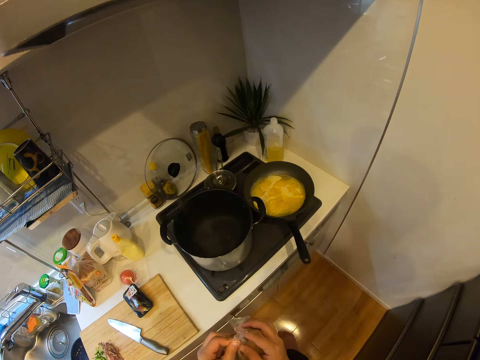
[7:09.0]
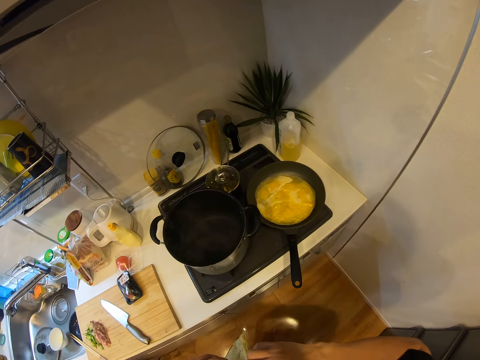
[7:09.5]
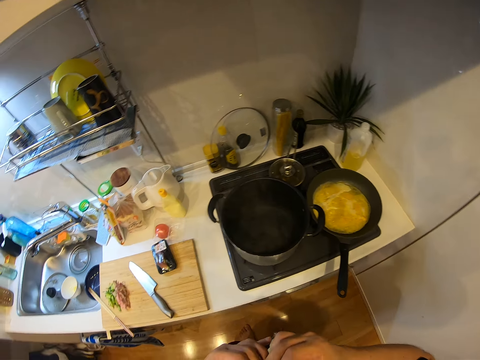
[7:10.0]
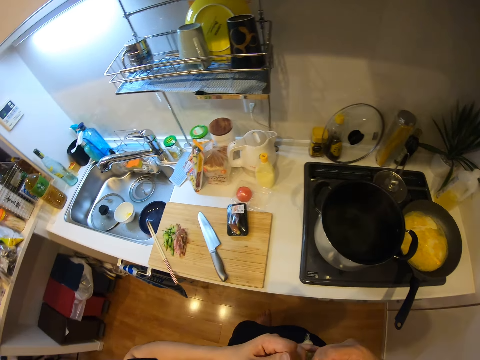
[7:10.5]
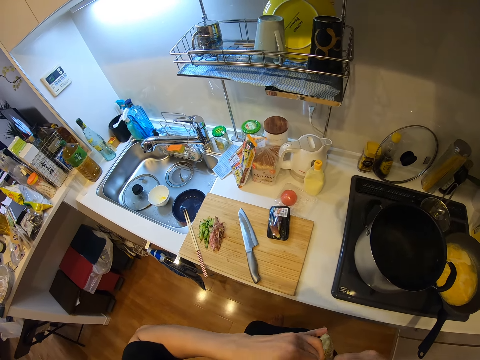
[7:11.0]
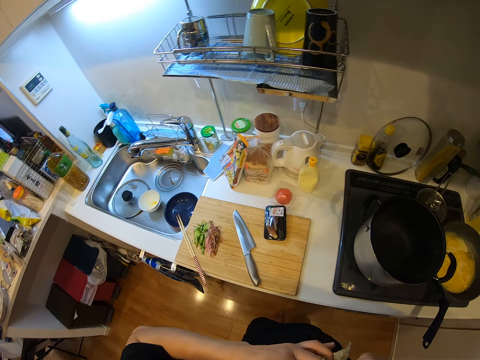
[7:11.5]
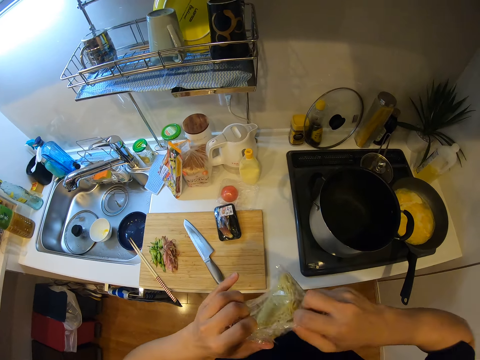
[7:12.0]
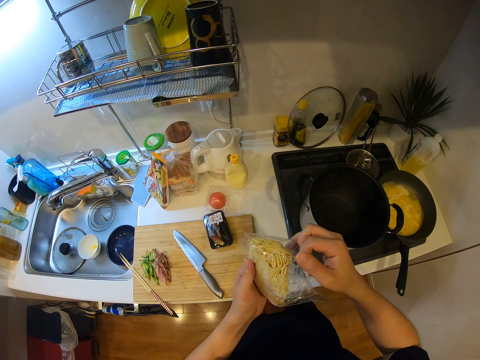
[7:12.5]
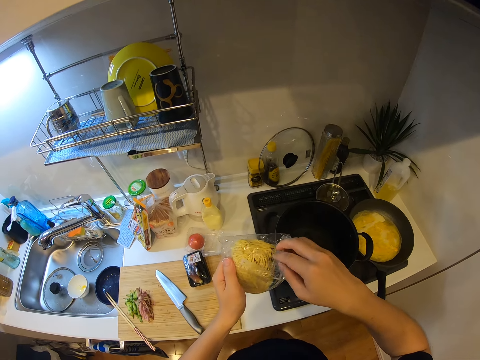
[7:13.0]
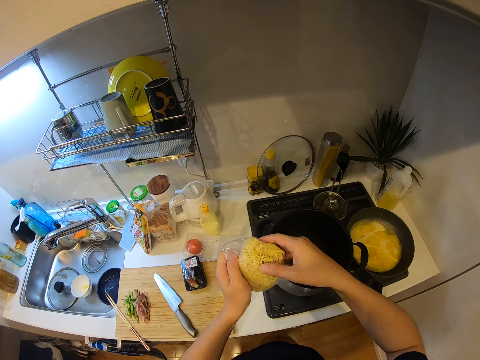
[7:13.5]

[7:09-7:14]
The camera wearer opens the nylon with her hands. She removes the spaghettis in the plastic paper.

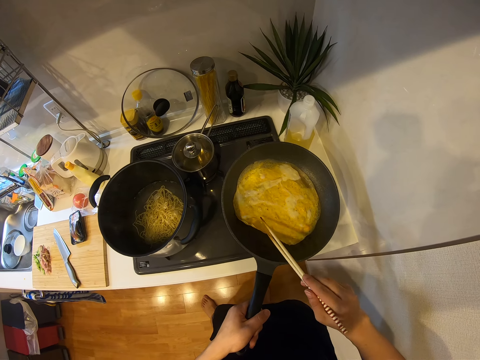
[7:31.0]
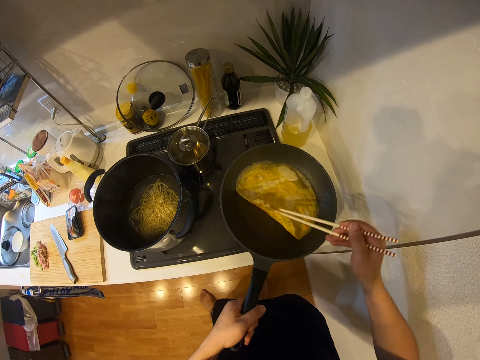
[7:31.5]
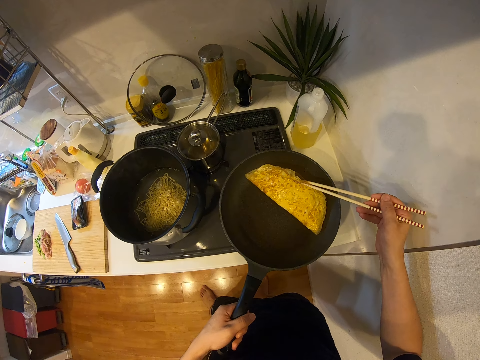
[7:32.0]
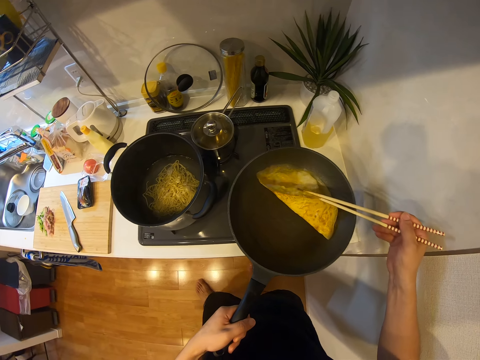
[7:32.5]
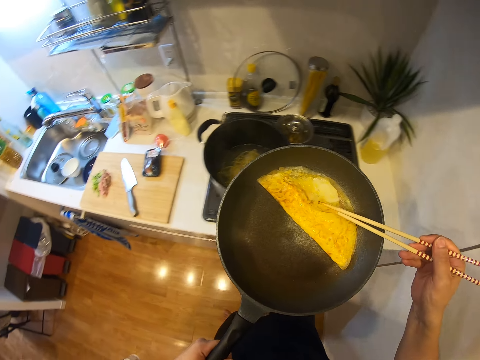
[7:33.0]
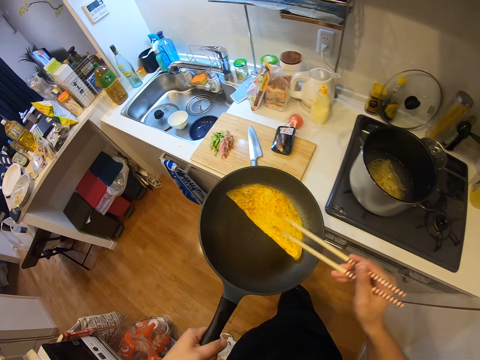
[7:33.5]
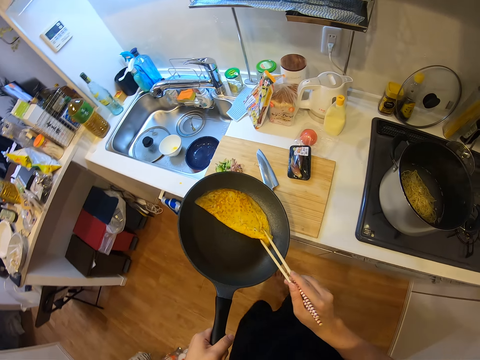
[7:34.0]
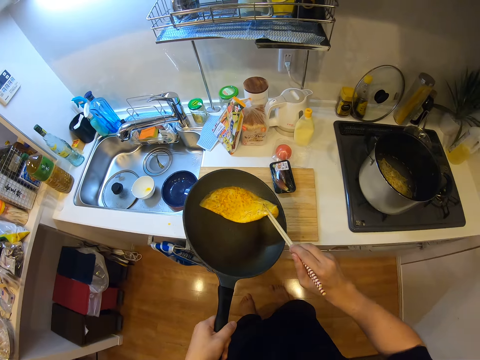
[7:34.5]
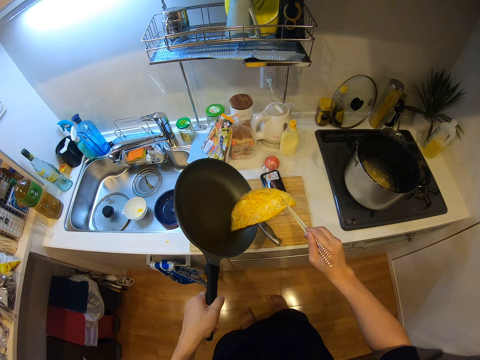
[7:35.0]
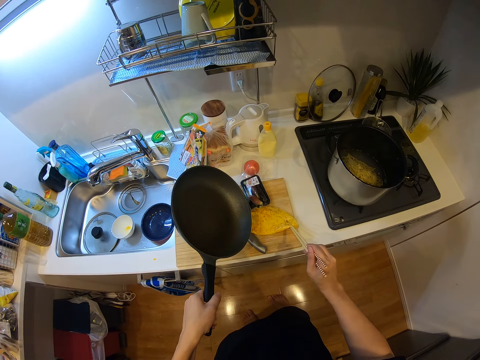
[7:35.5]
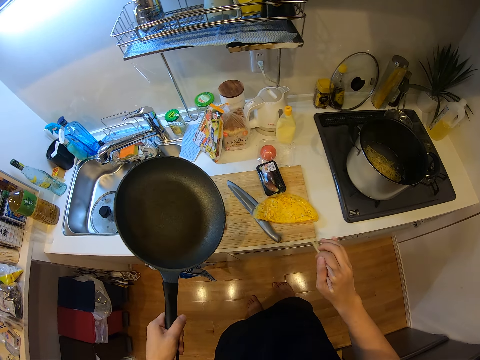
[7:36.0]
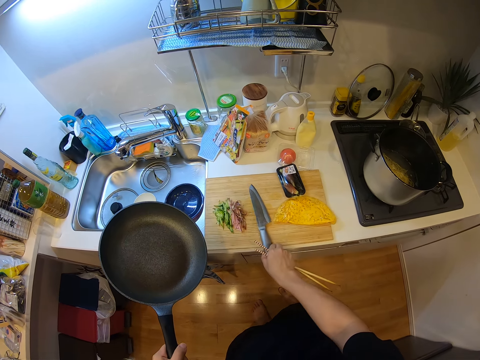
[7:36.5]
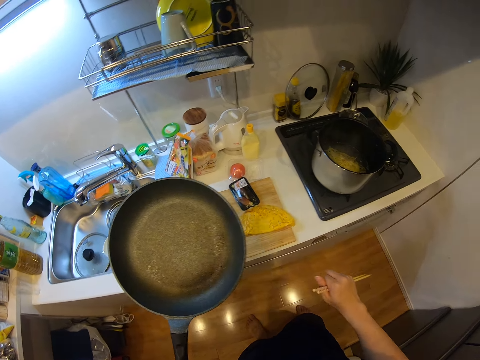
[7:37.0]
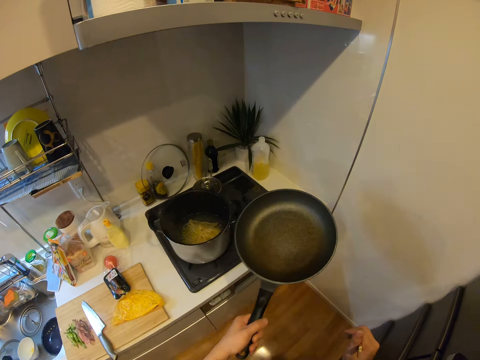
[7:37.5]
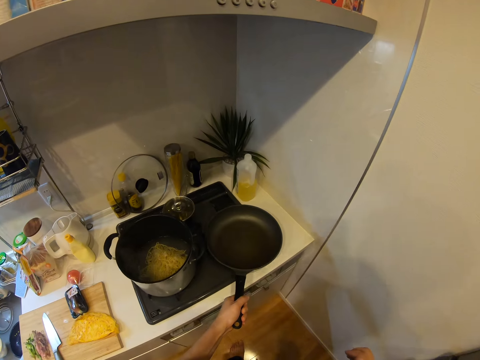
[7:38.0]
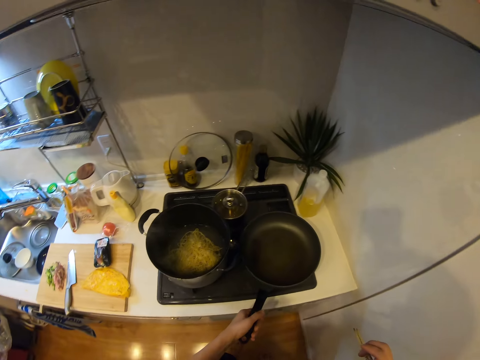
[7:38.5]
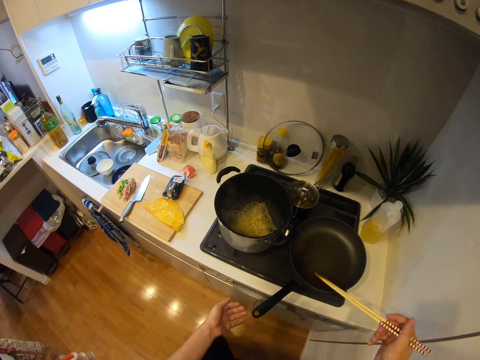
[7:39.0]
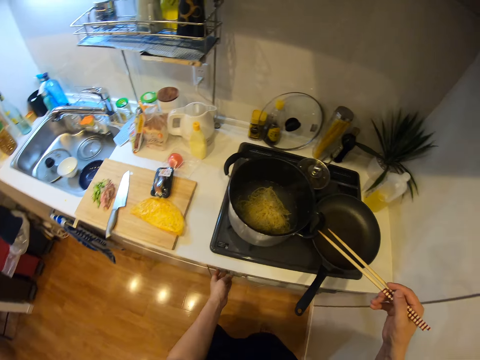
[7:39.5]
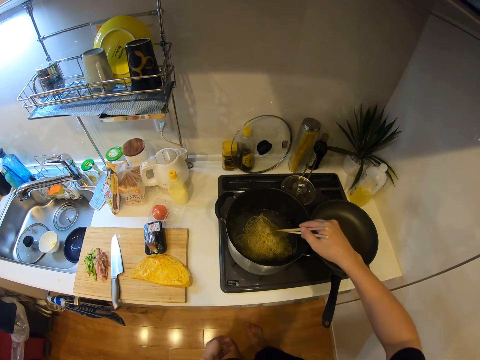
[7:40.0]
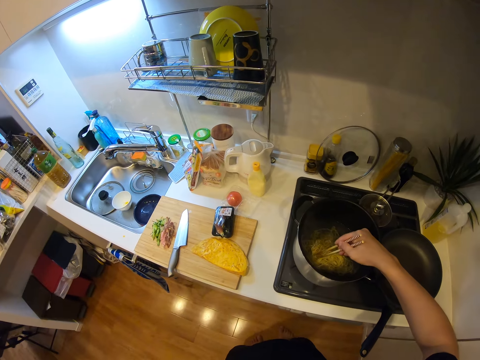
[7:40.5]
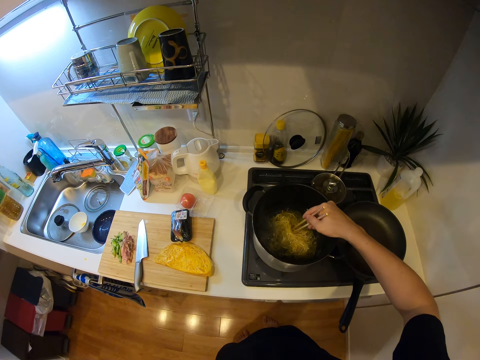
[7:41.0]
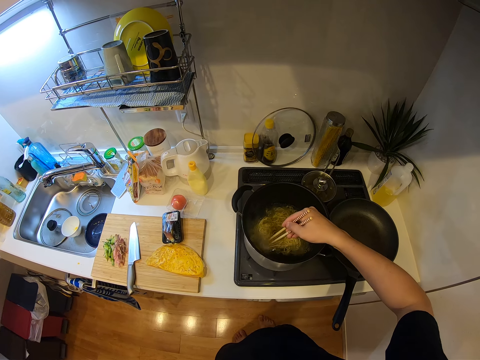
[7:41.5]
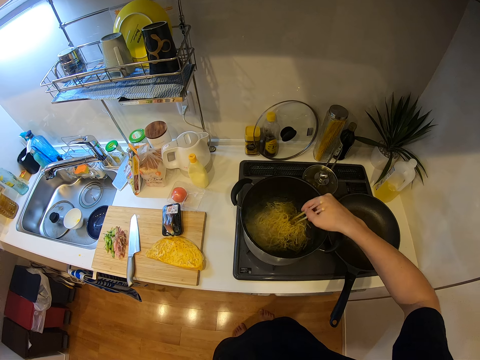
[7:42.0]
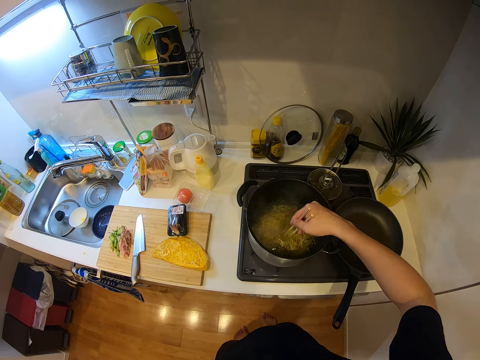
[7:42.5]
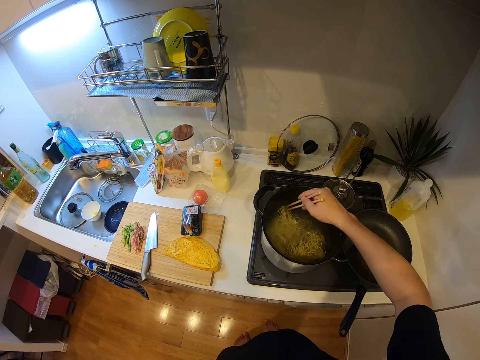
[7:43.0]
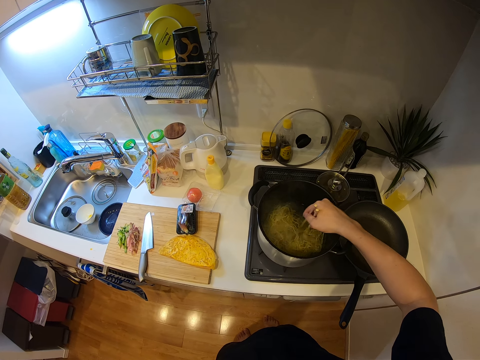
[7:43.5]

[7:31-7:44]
The camera wearer walks in the room. She picks the fried egg with the chopsticks. She drops the egg in the frypan on the chopping board on the cabinet with the chopsticks. She moves the knife on the chopping board. She drops the frypan on the gas cooker. She operates the cooking stove. She stirs the pasta in the pot with the chopsticks.

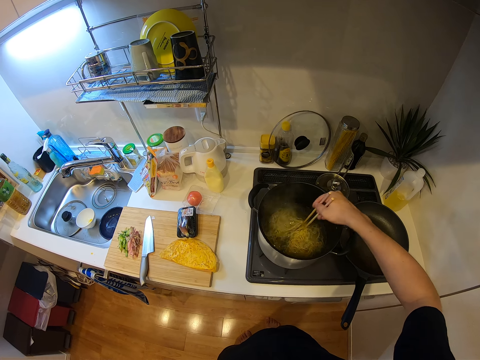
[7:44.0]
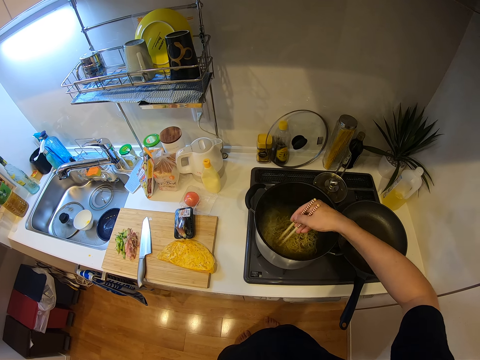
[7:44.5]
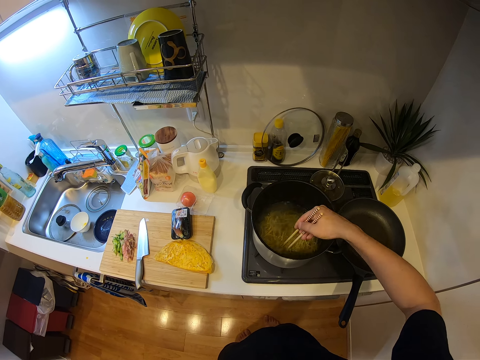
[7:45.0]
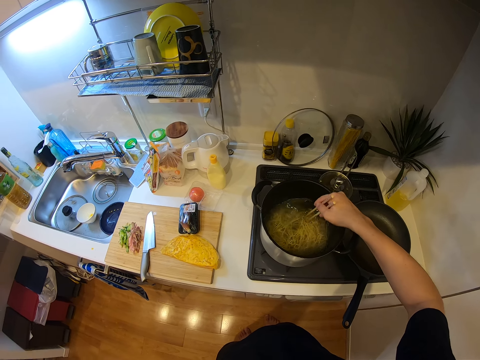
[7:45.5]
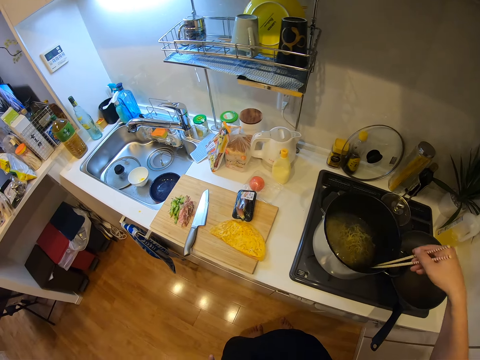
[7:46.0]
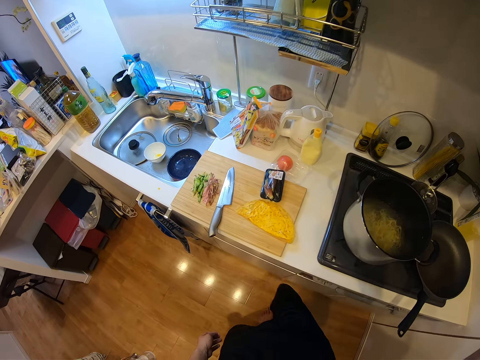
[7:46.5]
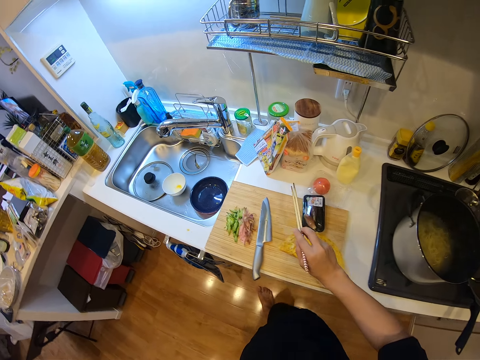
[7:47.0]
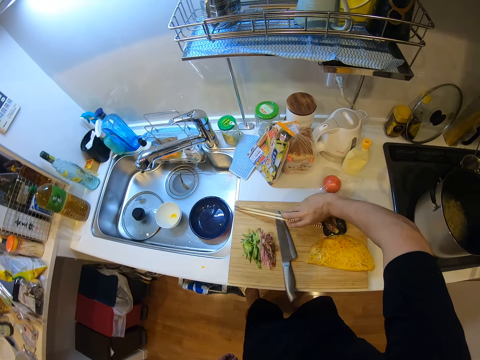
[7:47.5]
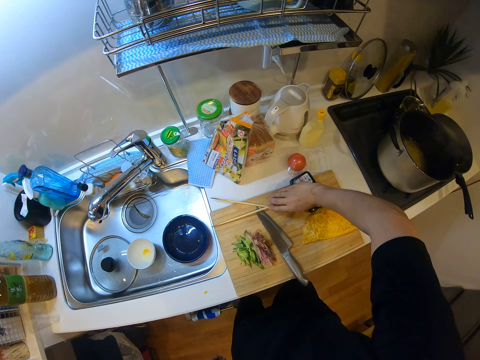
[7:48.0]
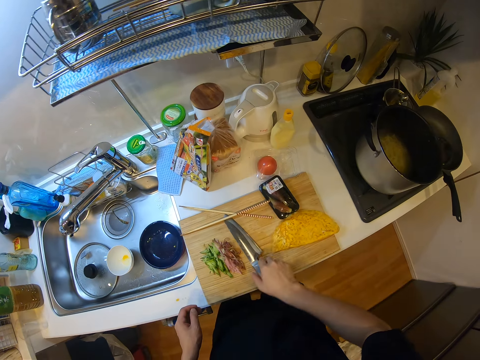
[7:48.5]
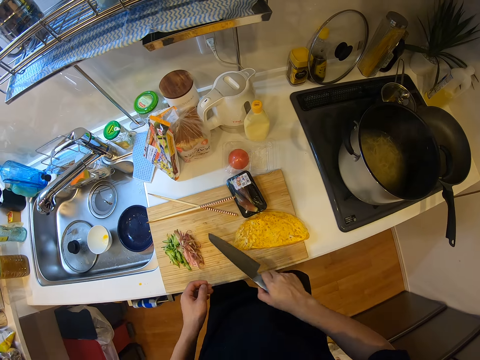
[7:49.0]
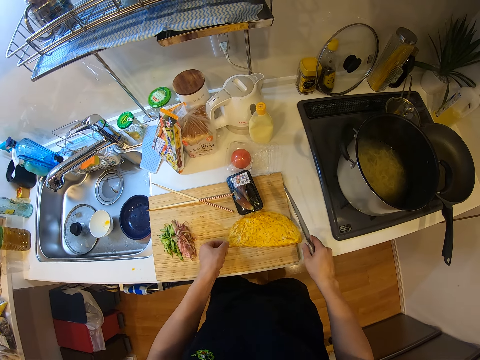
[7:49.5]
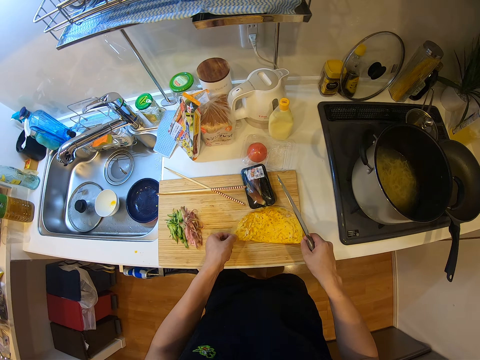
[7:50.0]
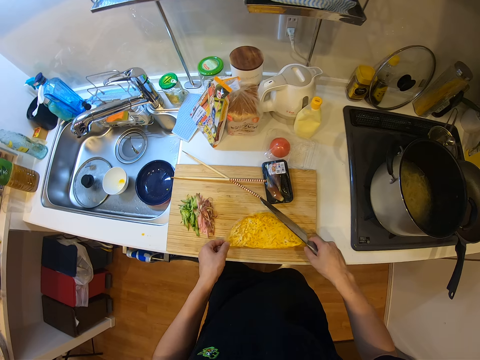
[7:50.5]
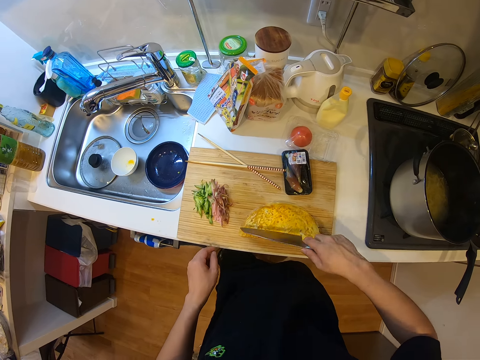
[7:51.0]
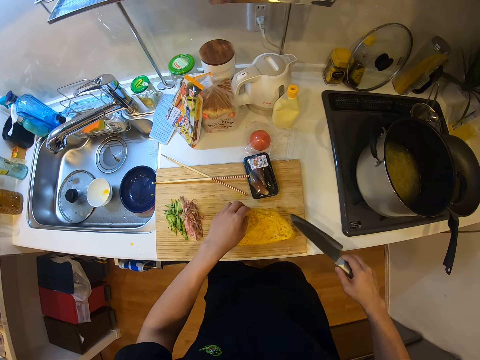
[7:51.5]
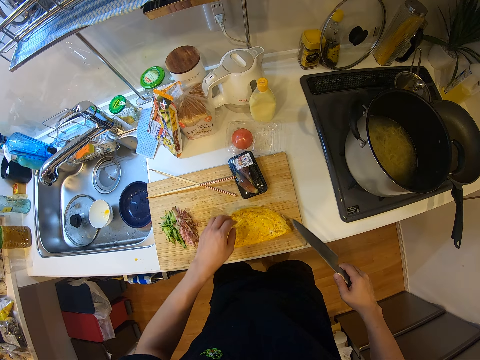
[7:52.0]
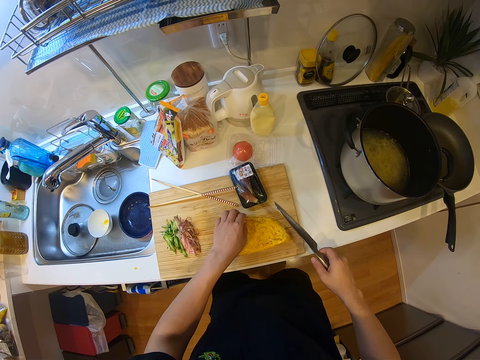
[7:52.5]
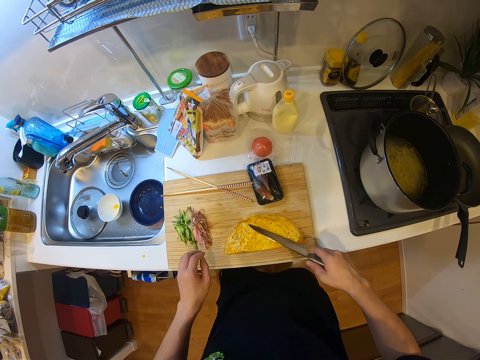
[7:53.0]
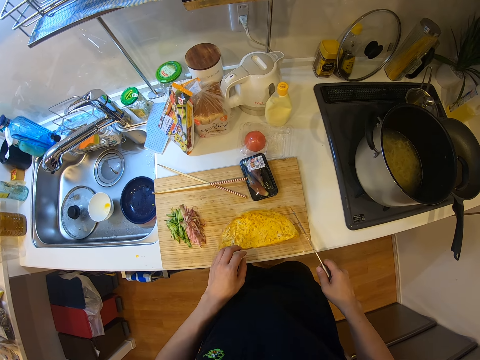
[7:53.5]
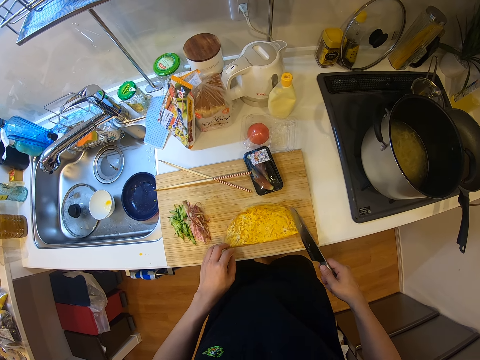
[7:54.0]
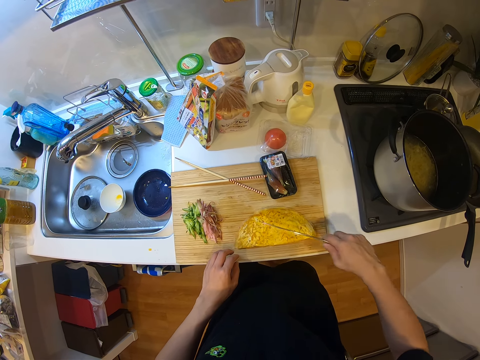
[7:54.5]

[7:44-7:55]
The camera wearer shakes the chopsticks. She walks in the kitchen. She places the chopsticks on the wooden chopping board on the cabinet. She picks the knife on the chopping board with her right hand. She aligns the fried egg on the chopping board. She moves her hands.
